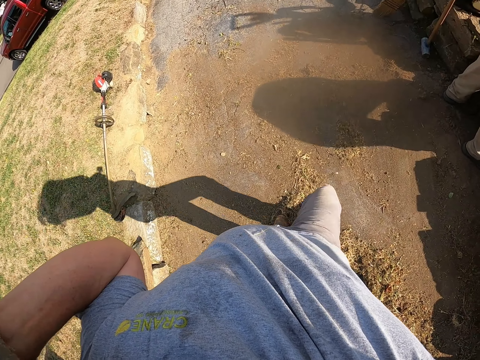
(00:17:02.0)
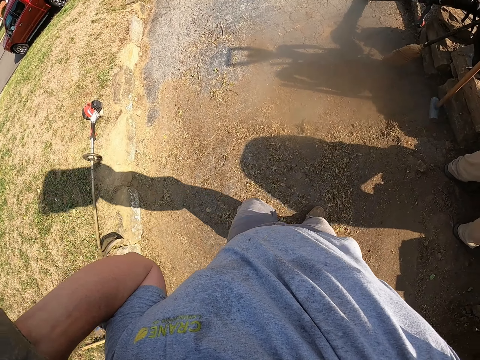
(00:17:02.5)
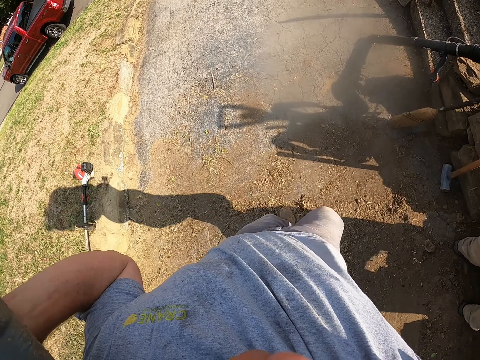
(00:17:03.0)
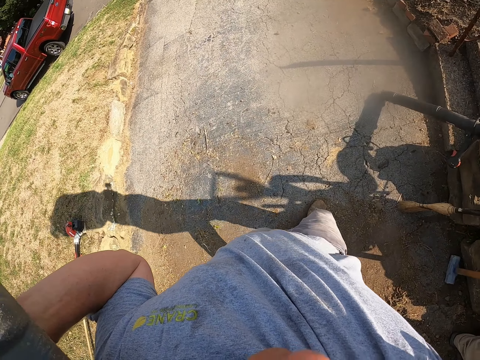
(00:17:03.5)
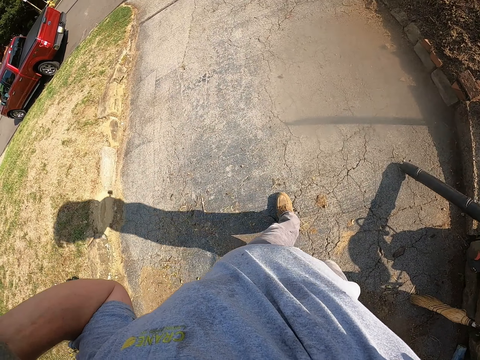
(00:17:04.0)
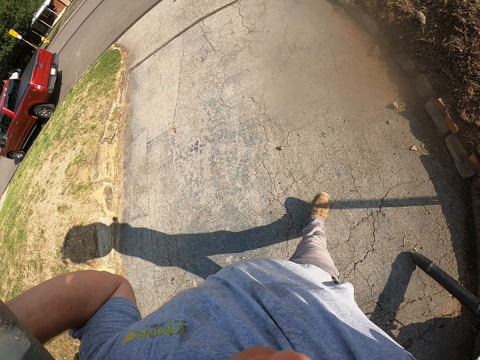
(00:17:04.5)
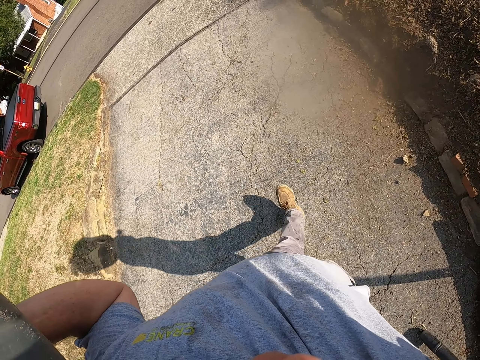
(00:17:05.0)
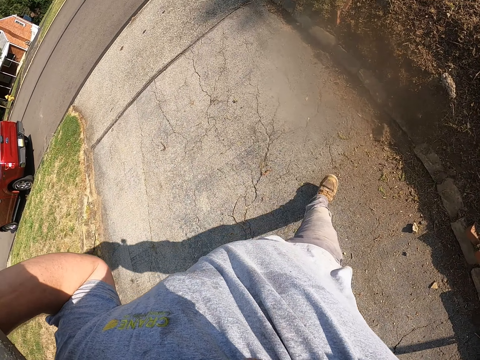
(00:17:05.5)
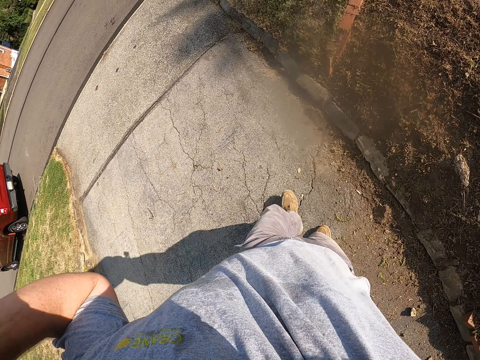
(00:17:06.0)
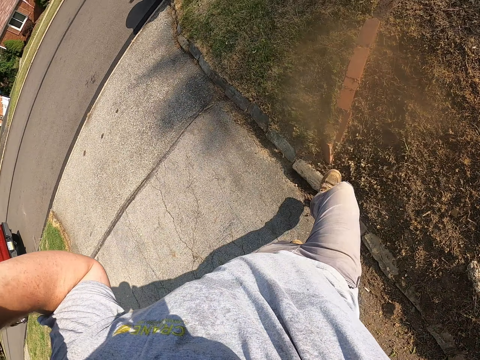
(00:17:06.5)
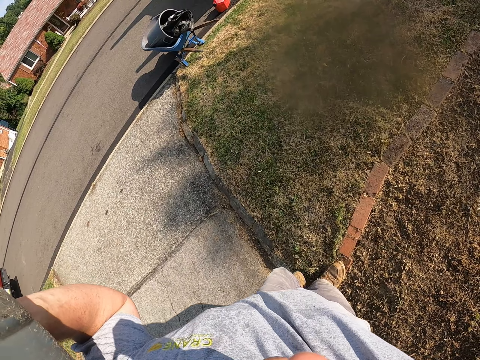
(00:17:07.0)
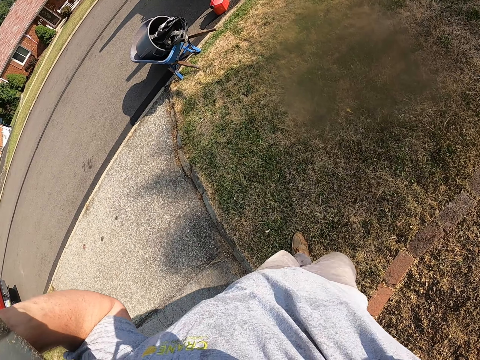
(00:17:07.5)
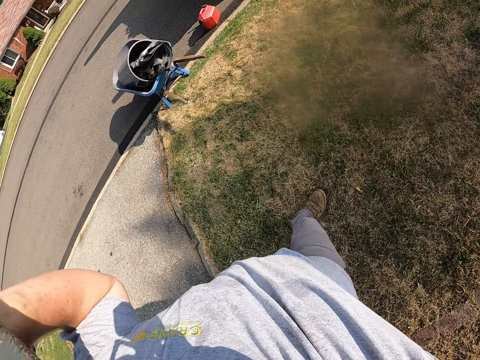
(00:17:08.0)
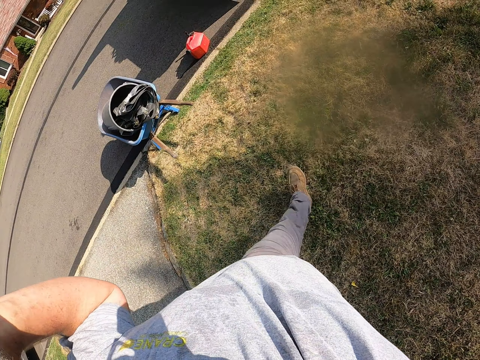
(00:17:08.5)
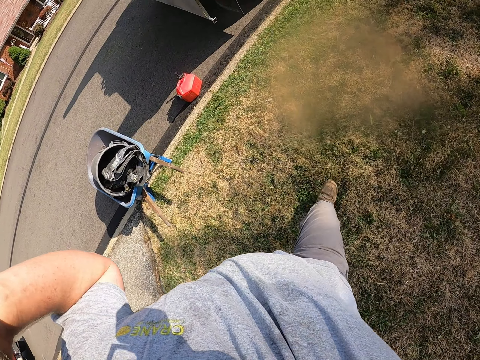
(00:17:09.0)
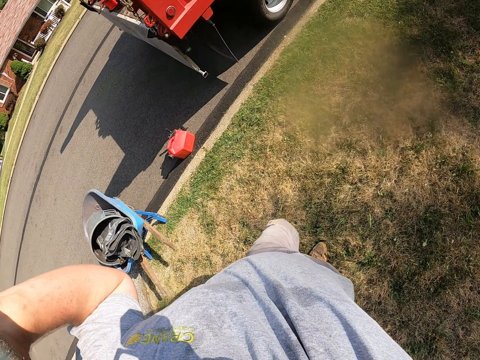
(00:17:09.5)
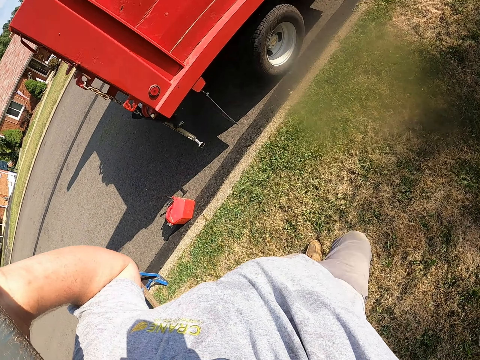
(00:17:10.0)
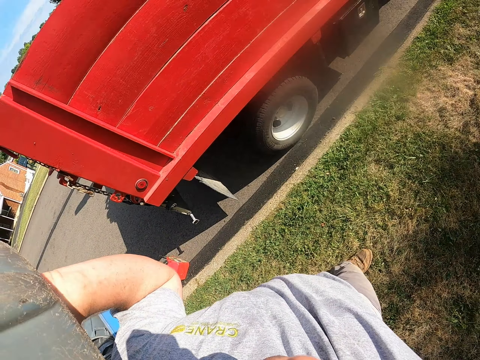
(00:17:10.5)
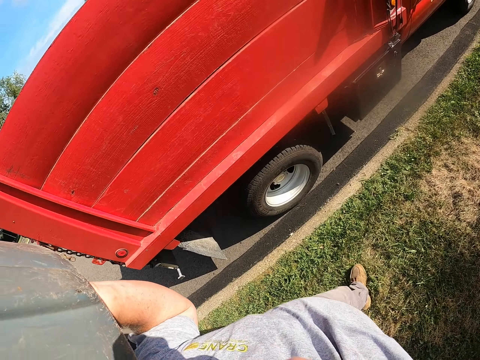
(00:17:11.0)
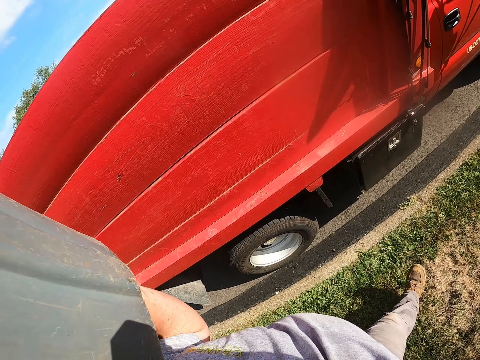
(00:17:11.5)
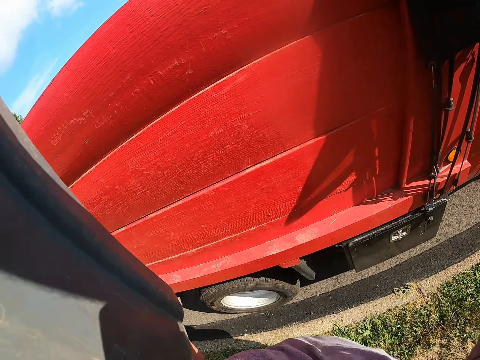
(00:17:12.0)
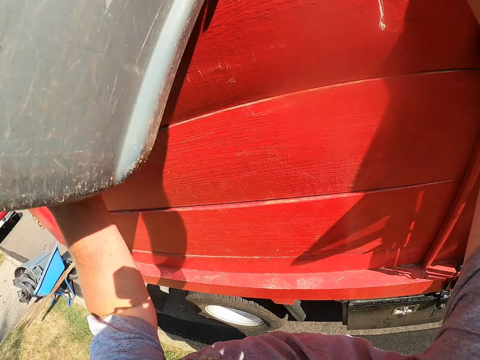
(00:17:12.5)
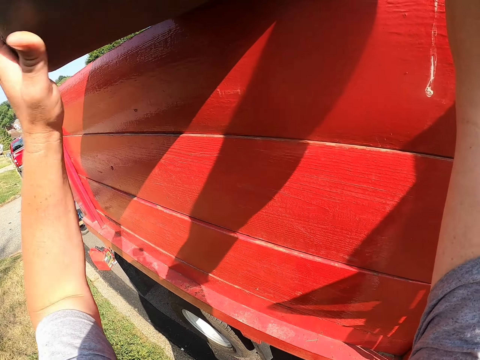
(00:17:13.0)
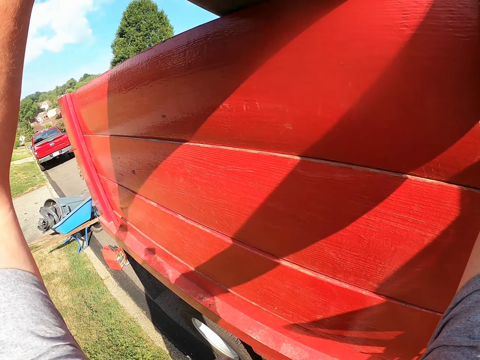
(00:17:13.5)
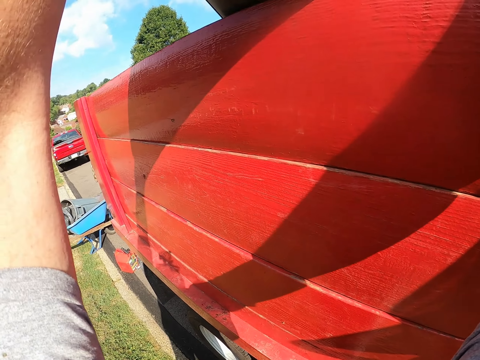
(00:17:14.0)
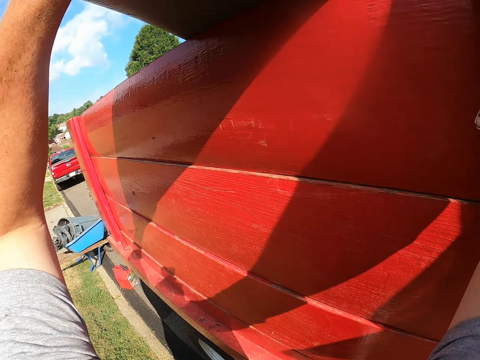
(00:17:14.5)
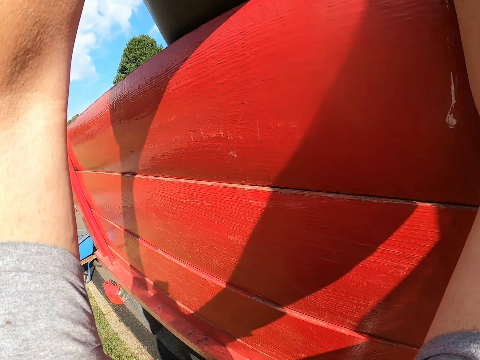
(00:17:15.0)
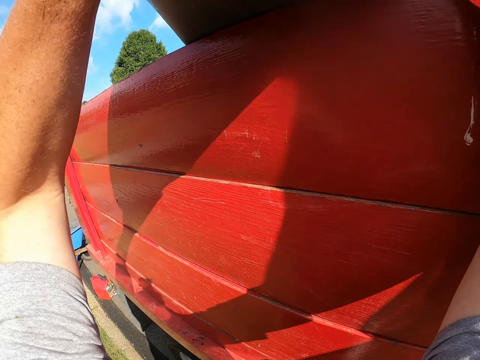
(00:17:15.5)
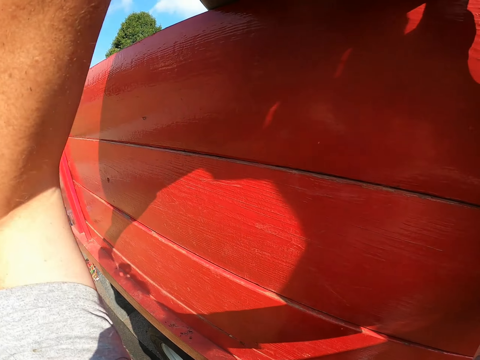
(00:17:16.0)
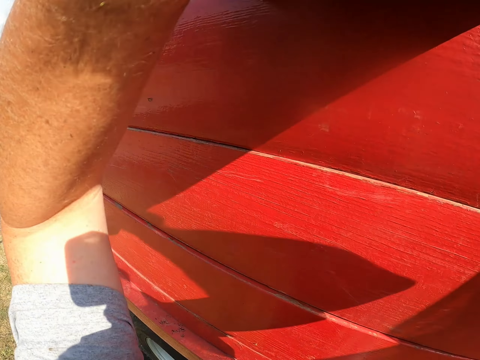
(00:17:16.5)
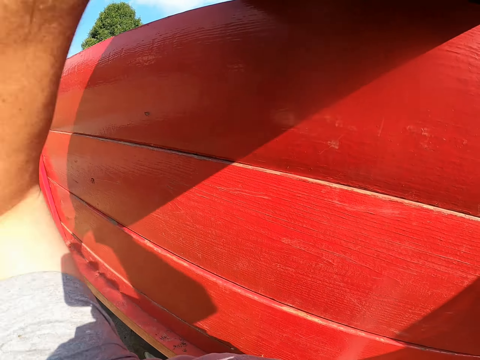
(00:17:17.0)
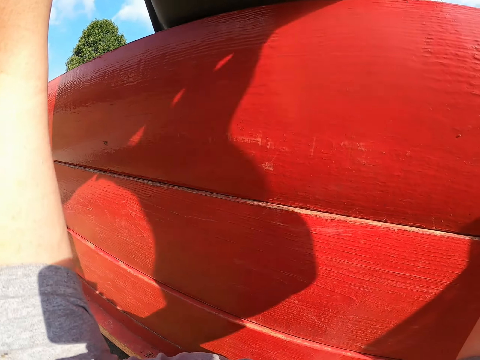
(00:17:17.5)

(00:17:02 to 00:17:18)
The camera wearer walks around a verandah on the pavement. They walk on the grass. They pour dirt from a dust bin on the back of a lorry.

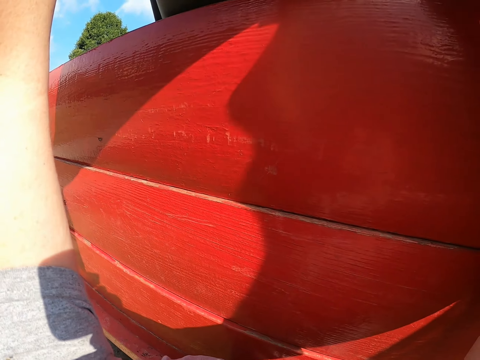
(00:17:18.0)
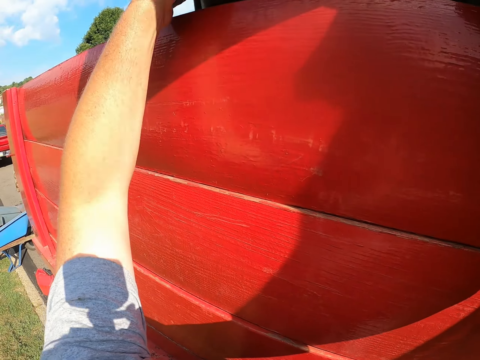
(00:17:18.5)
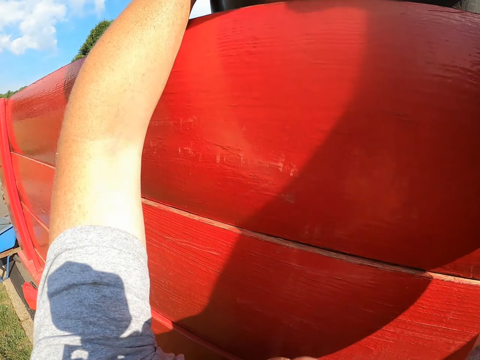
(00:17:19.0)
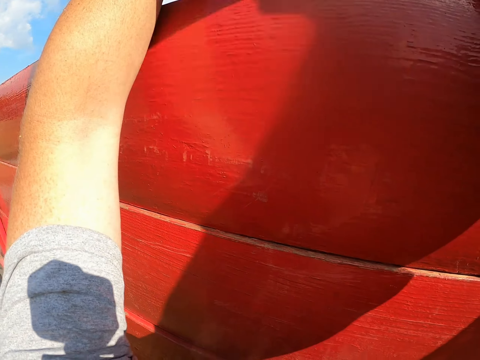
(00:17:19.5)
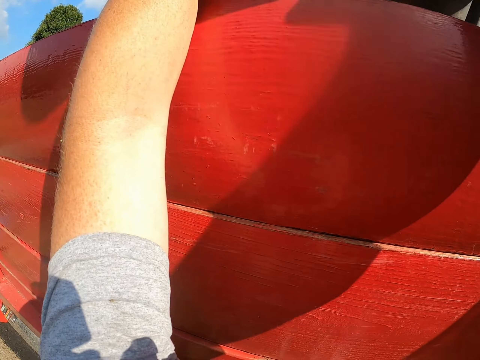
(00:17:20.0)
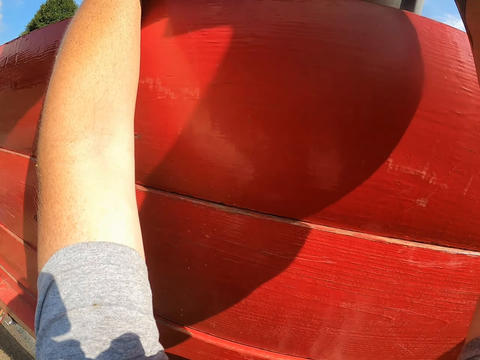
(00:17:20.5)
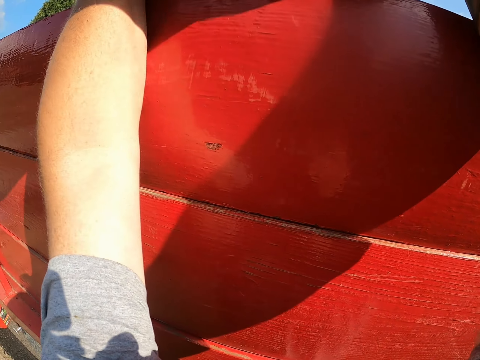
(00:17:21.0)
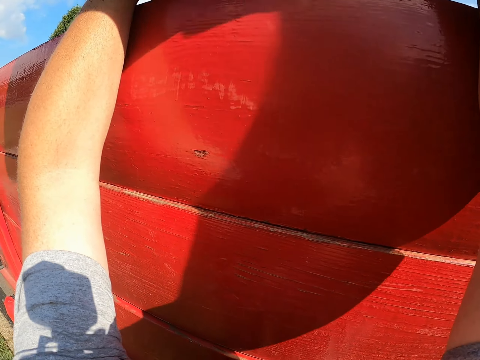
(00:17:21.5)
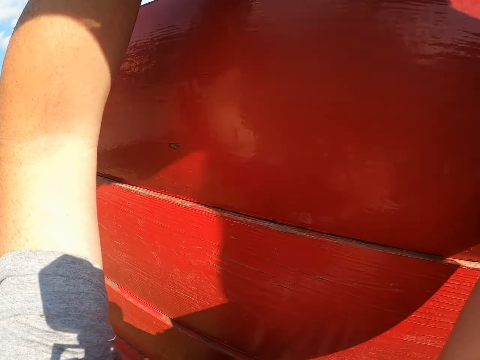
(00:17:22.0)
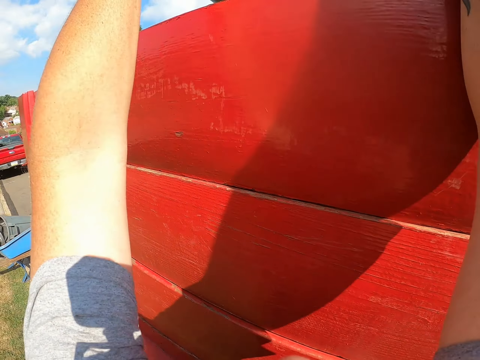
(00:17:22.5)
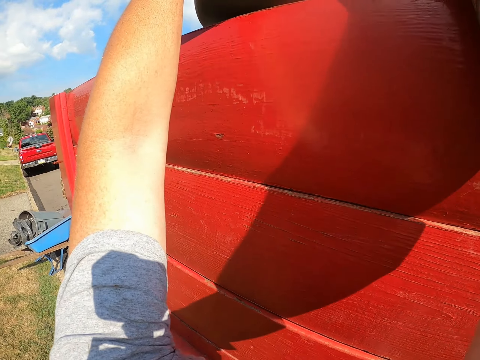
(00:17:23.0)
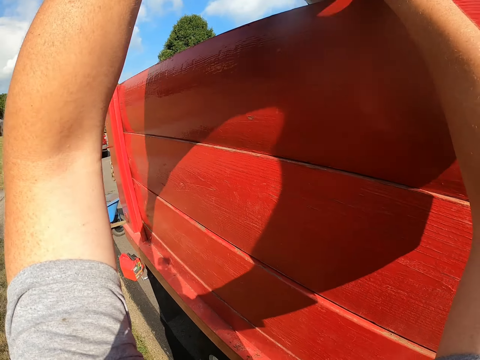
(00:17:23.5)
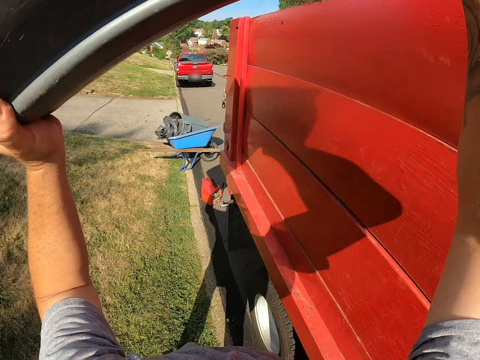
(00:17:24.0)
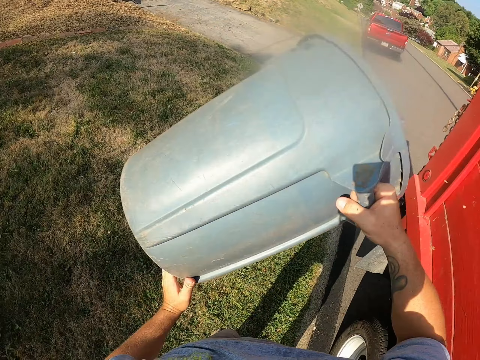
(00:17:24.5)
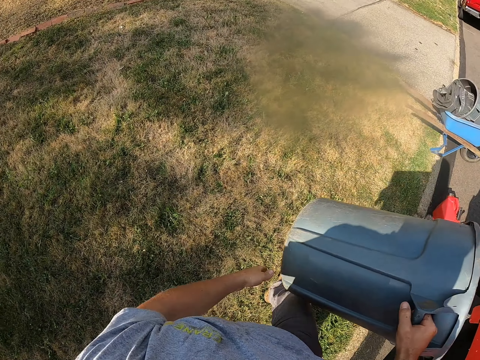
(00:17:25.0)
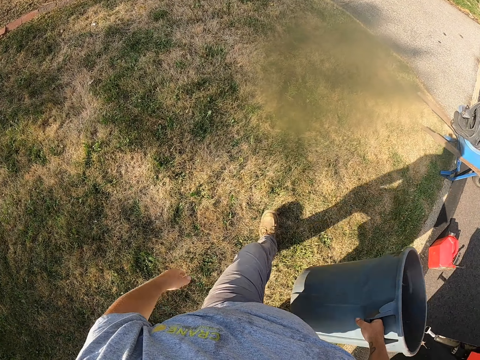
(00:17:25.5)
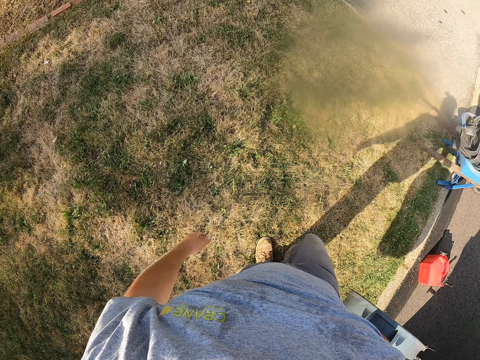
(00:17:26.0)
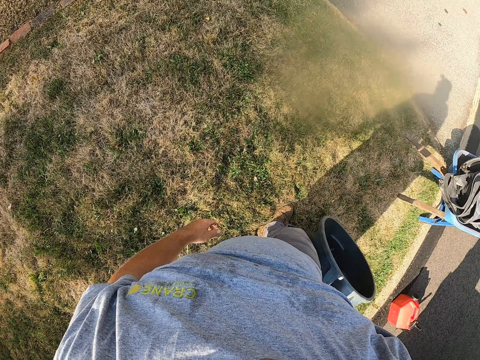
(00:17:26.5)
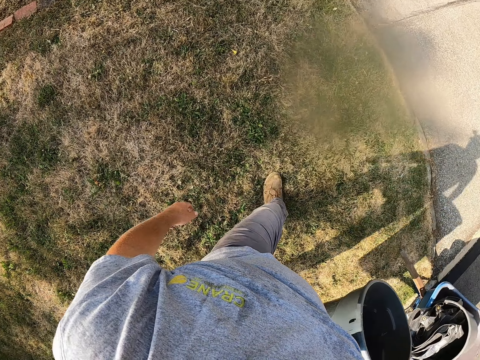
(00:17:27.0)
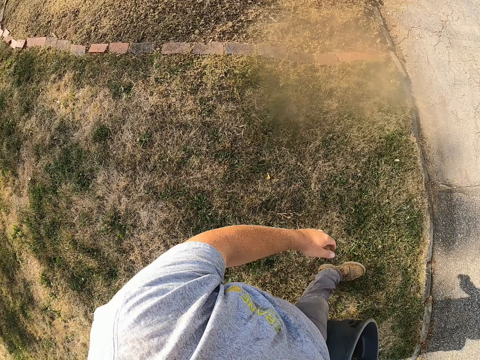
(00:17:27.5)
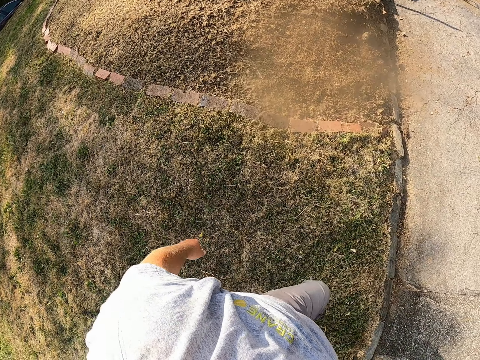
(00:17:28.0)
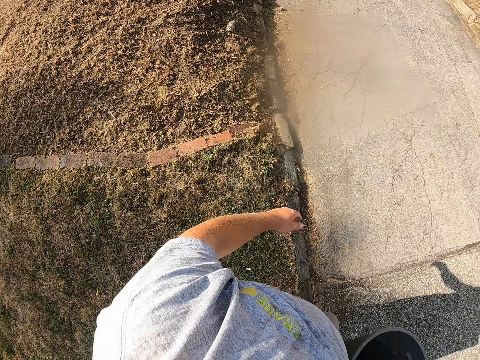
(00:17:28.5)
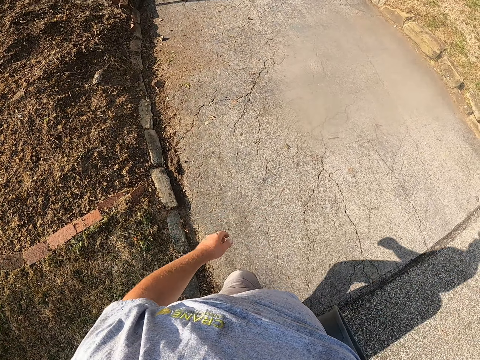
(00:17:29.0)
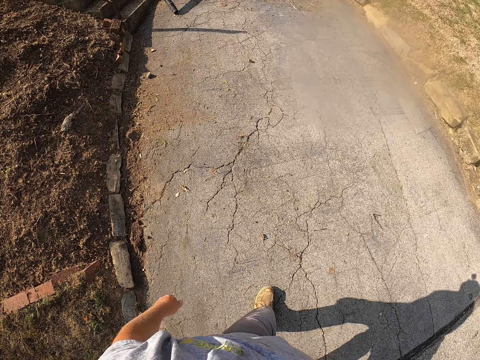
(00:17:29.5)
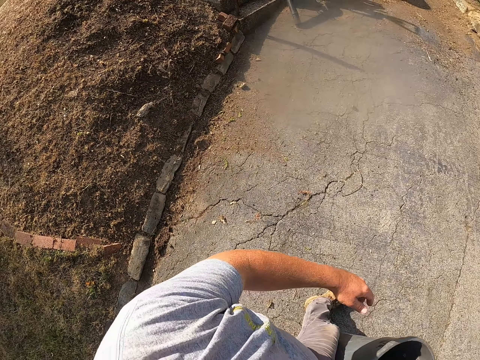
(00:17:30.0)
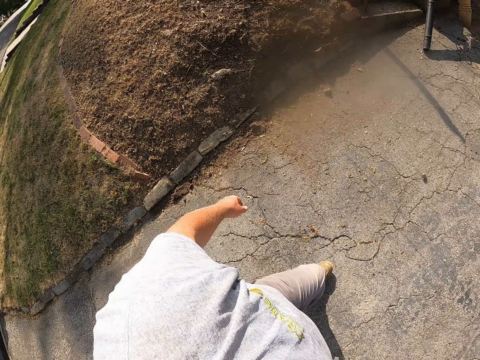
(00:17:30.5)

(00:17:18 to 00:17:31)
The camera wearer walks on the grass. They remove a dust bin from a lorry. They walk around a verandah on the pavement.
